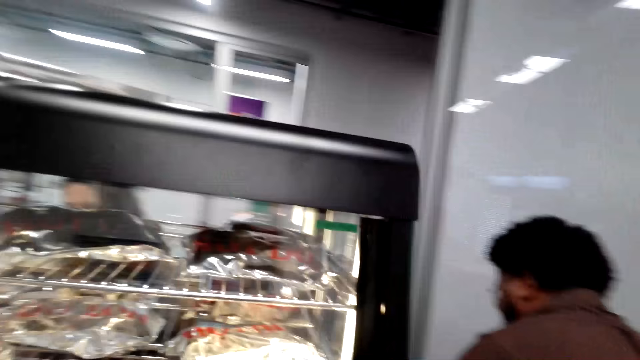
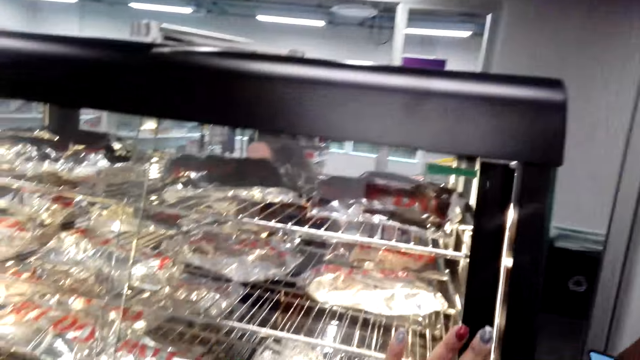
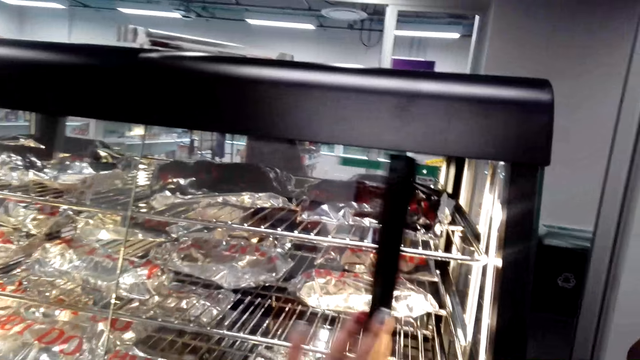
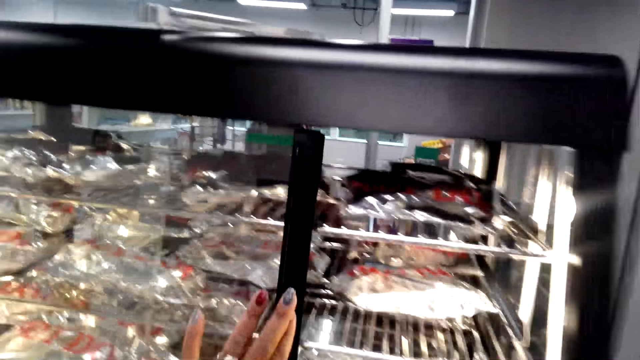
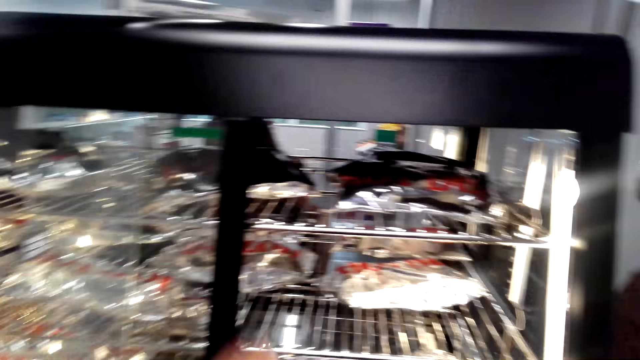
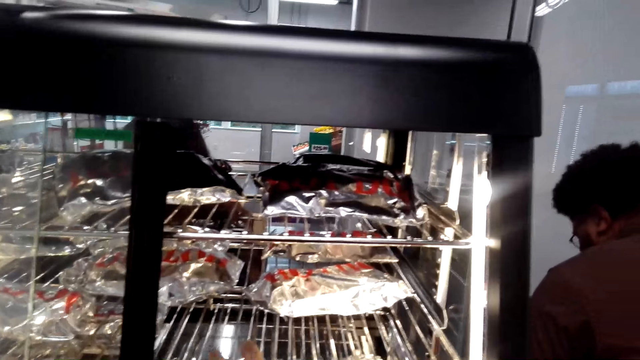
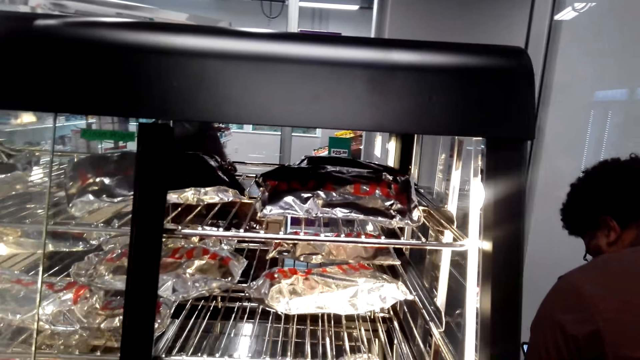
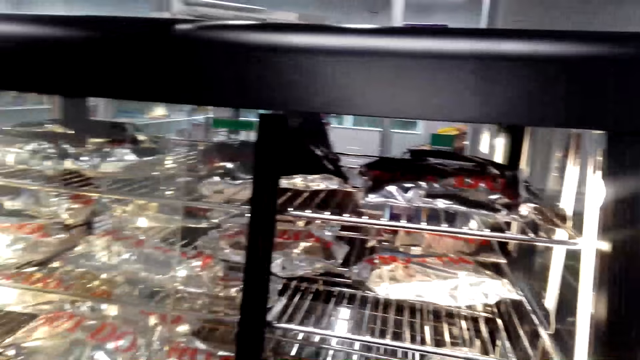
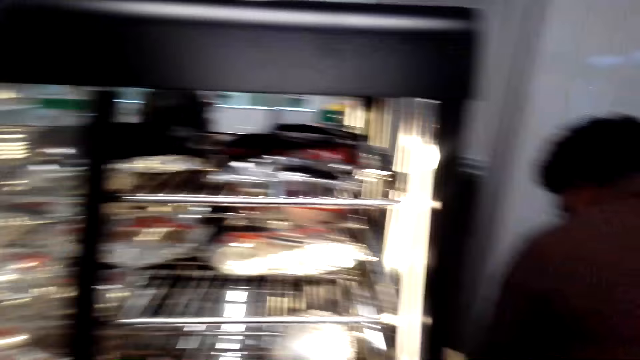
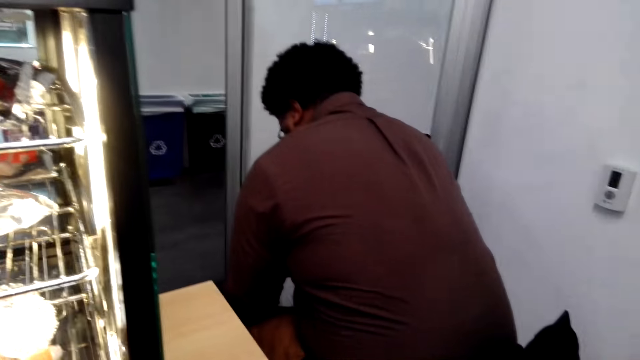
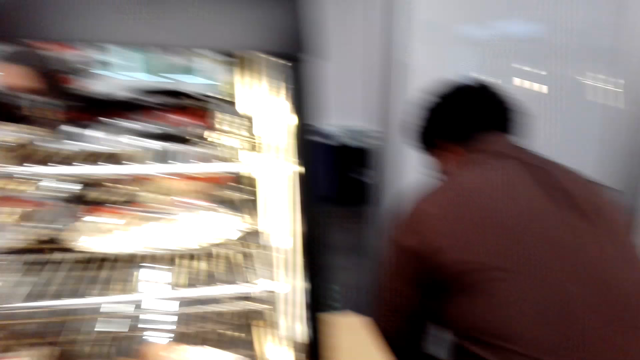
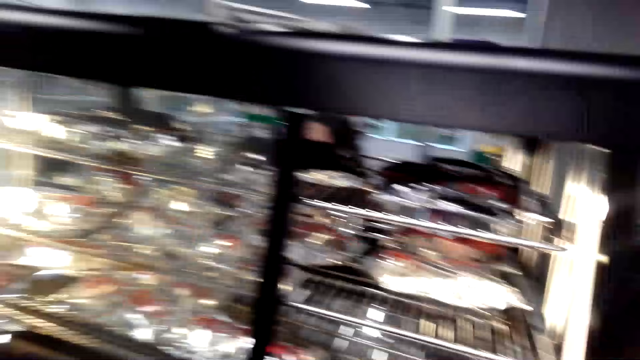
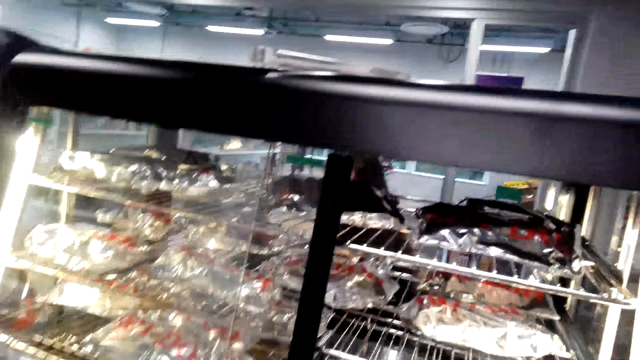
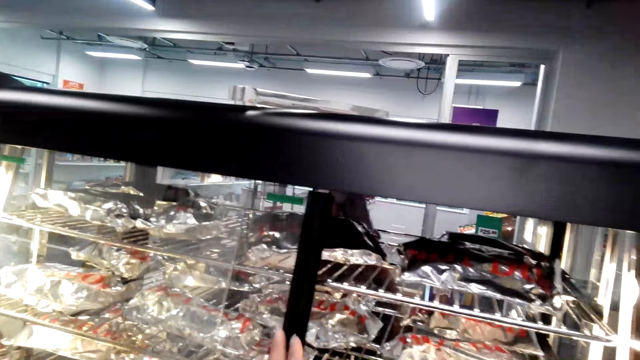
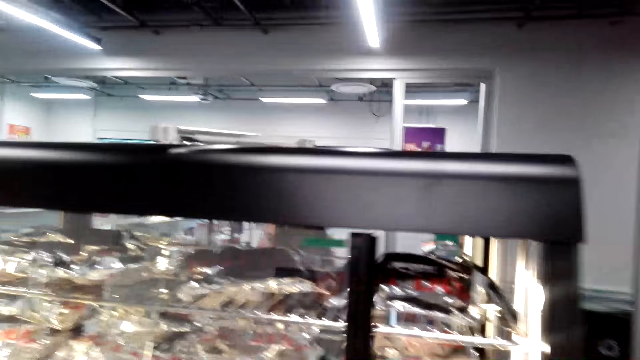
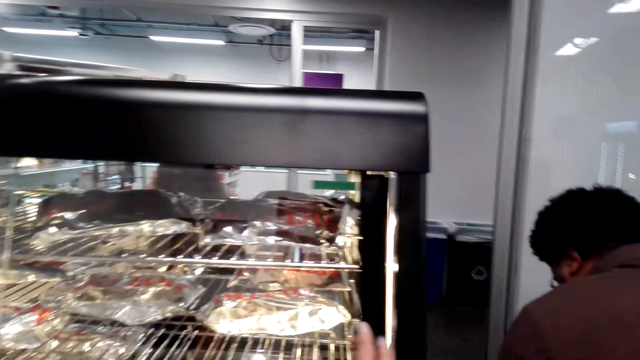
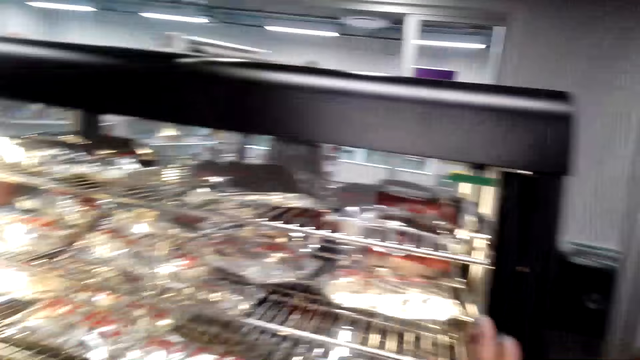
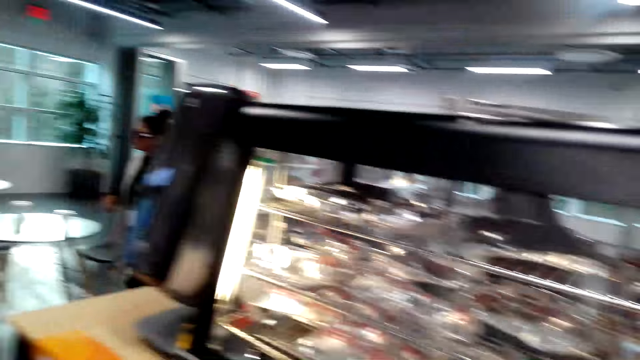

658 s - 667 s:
The camera wearer opens a display or counter. They pick a sandwich from the counter. They look around. They close the display.

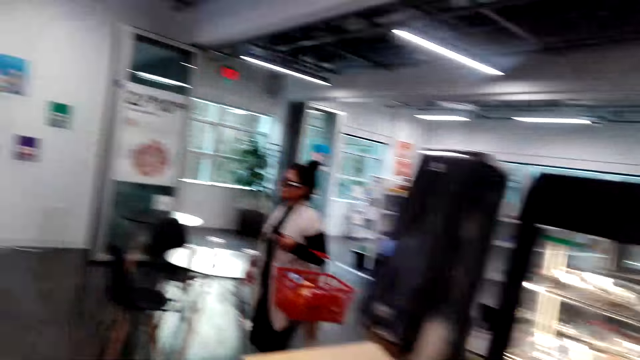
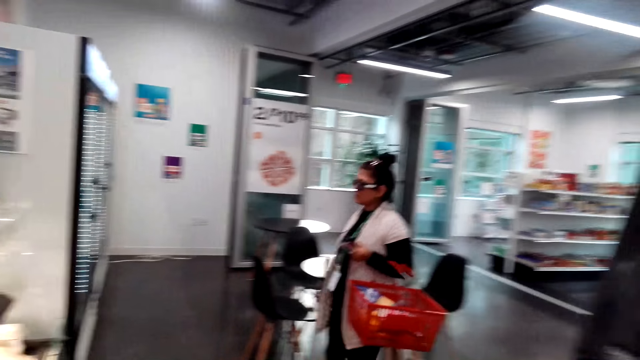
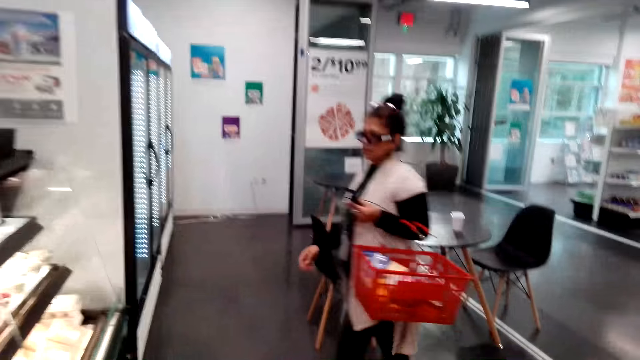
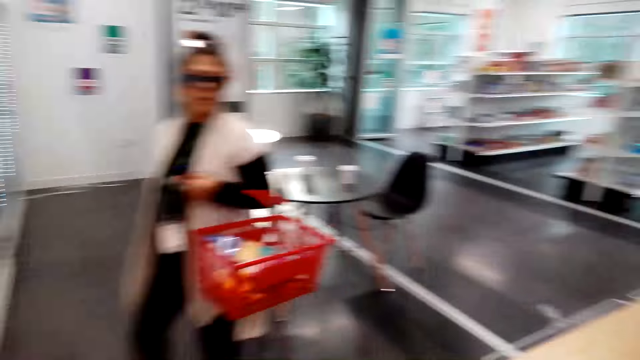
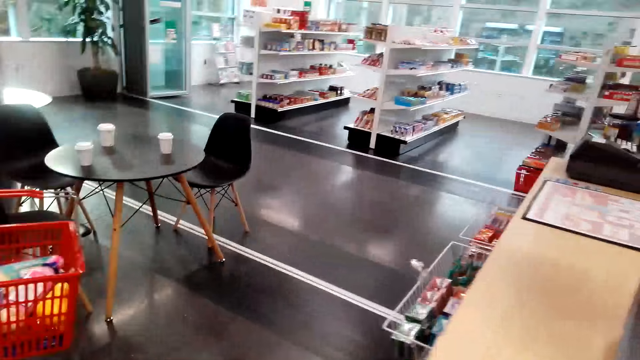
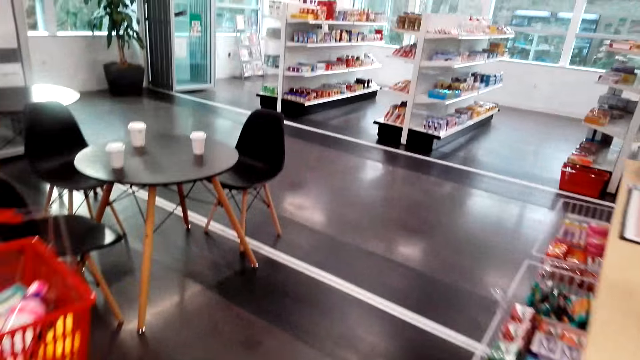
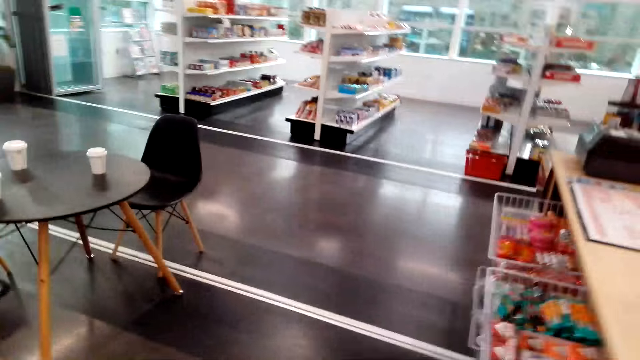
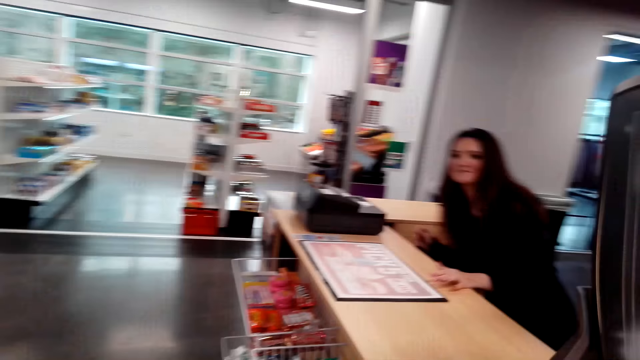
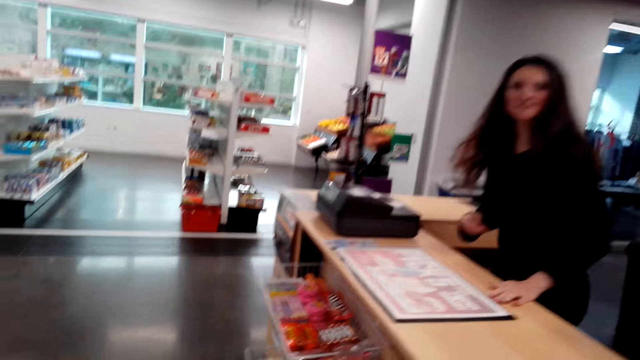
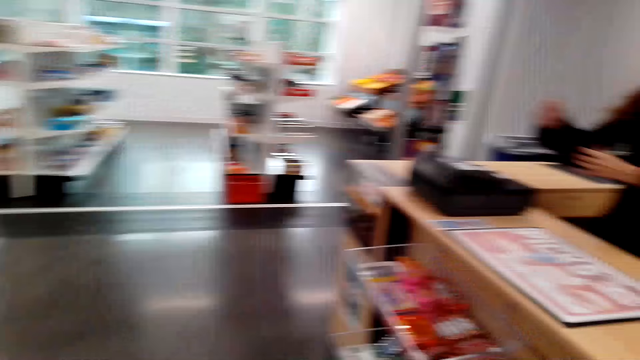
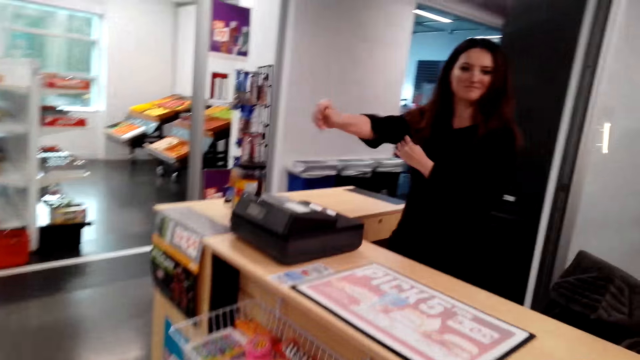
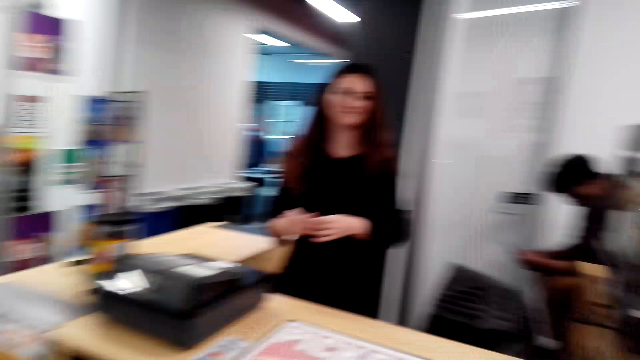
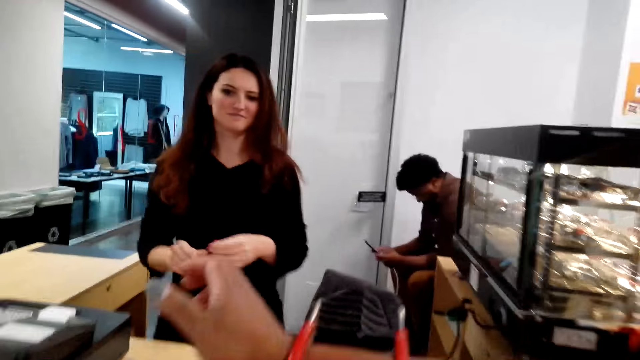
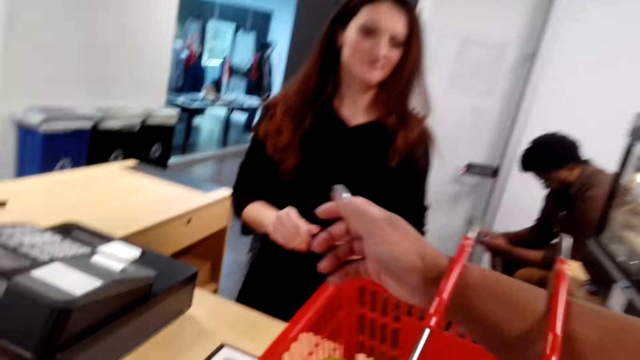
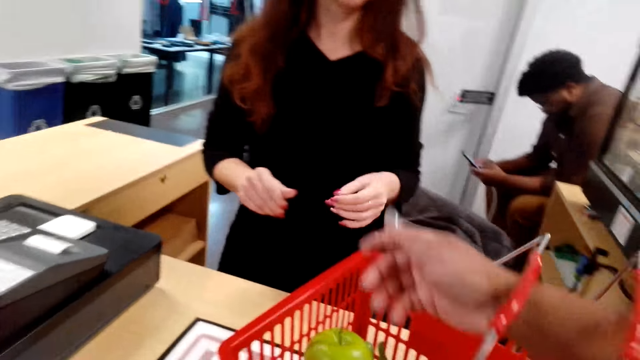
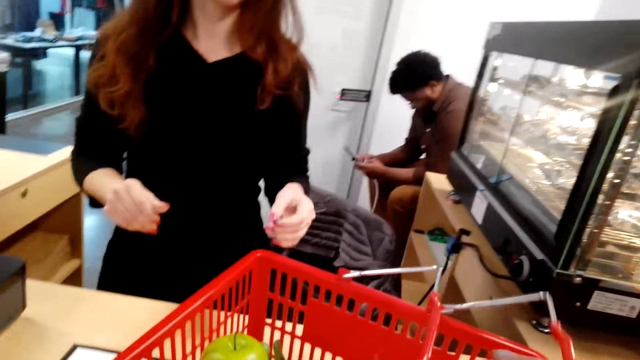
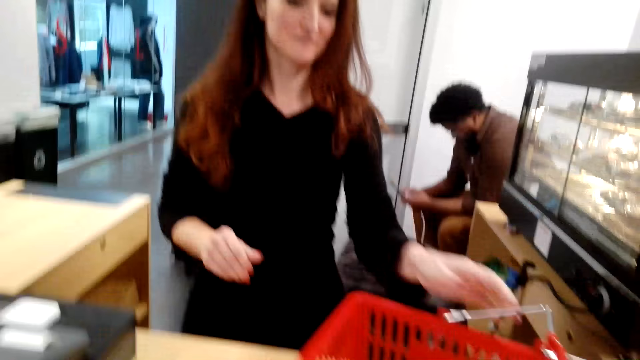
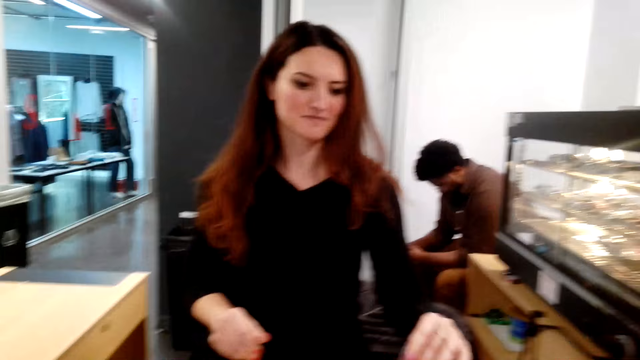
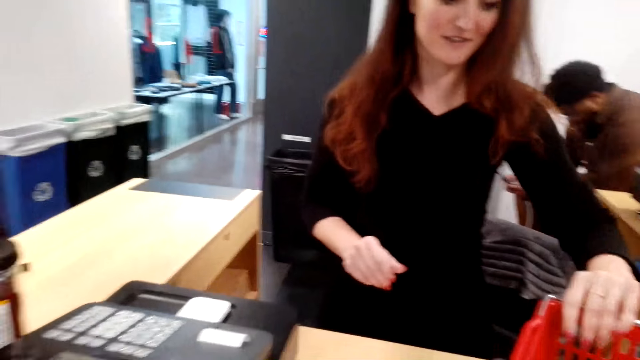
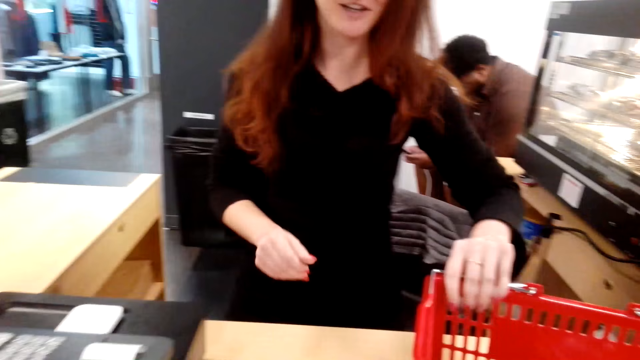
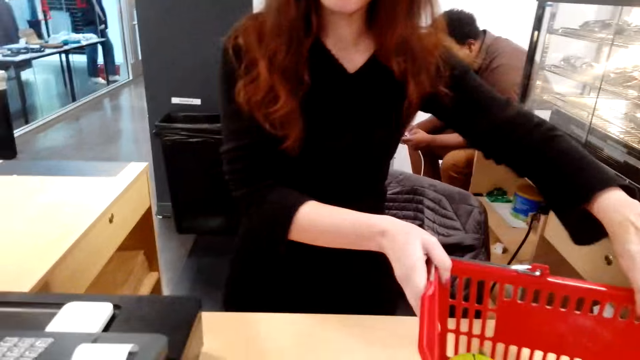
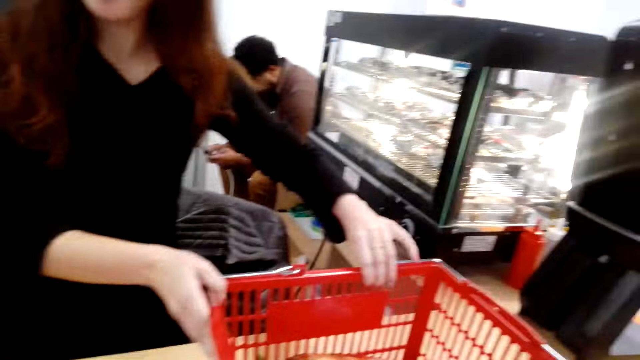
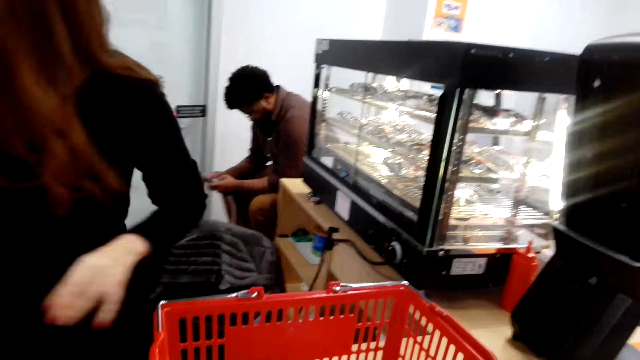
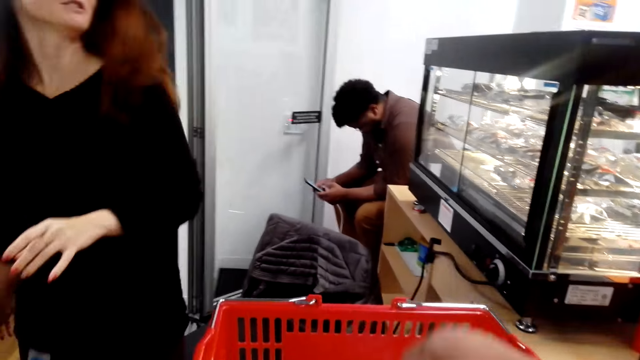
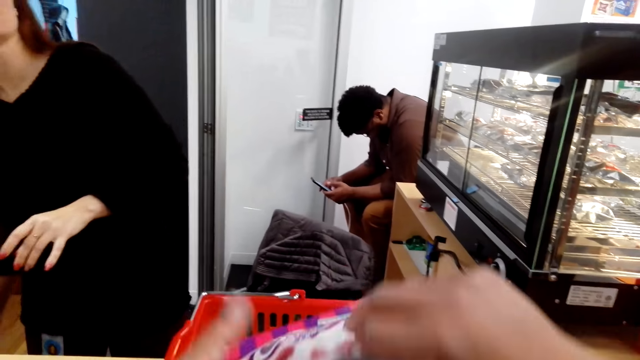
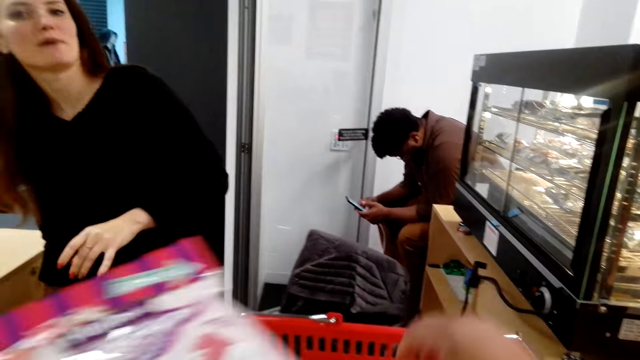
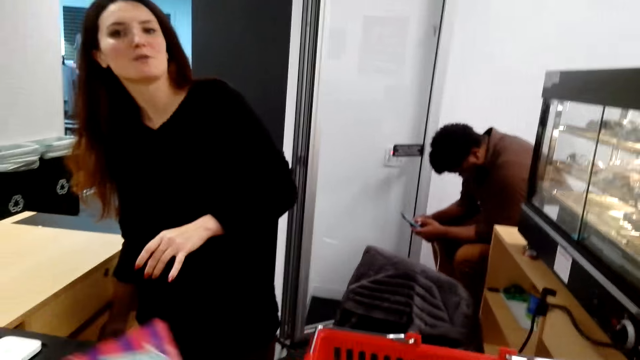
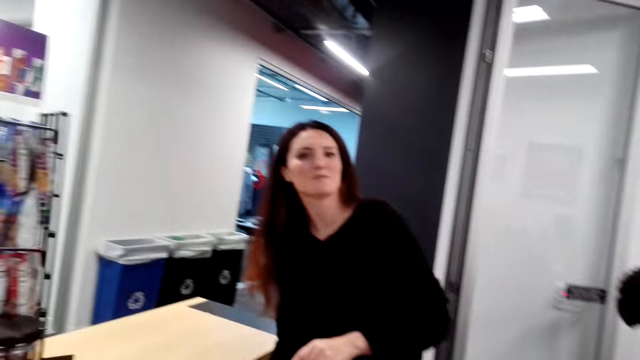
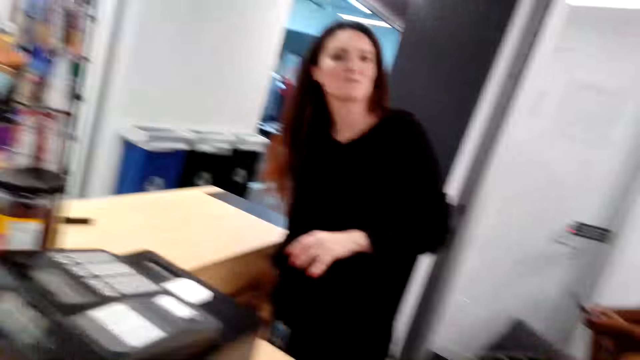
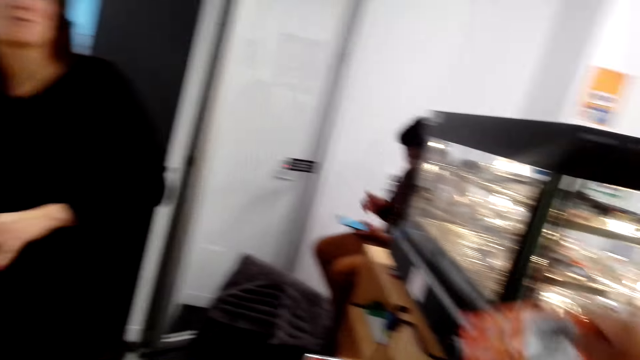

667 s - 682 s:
The camera wearer walks around the grocery store. A person walks around the grocery store. The camera wearer walks around and interacts with the person. They interact with the person and walk around. The person stands up. The camera wearer converses with the person. They place the shopping basket or bucket on the counter. The person touches the shopping bucket. The person holds the shopping basket. The camera wearer converses with the person. They pick a packet from the shopping bucket. They interact with the person and put down the packet.
